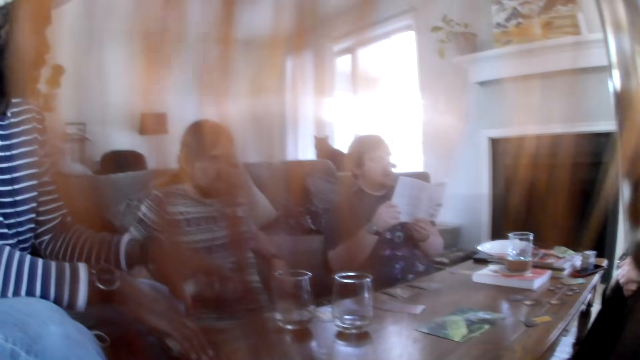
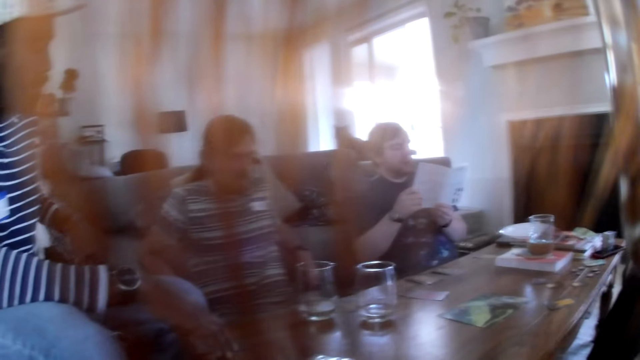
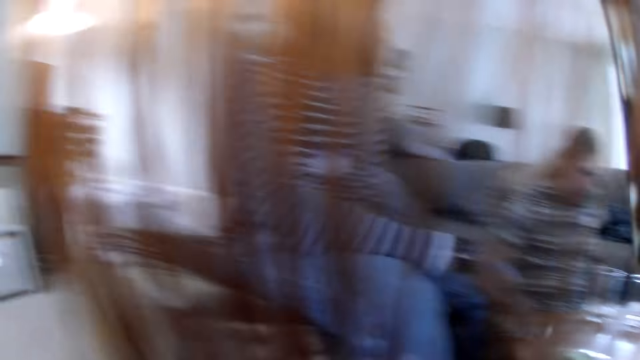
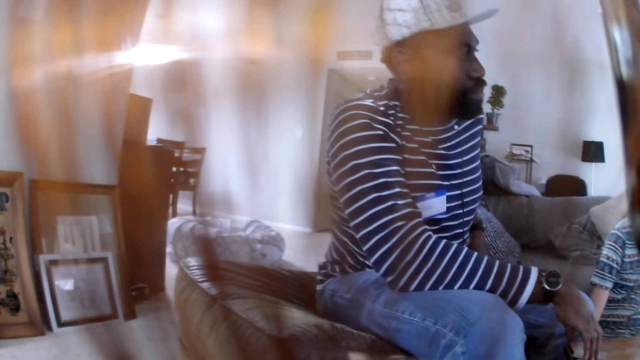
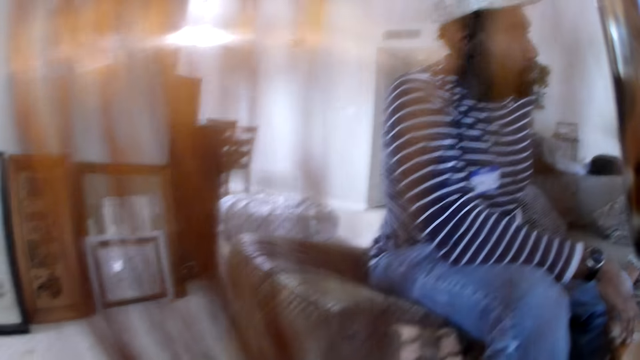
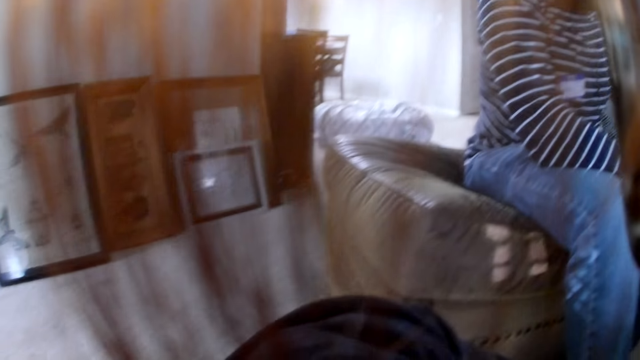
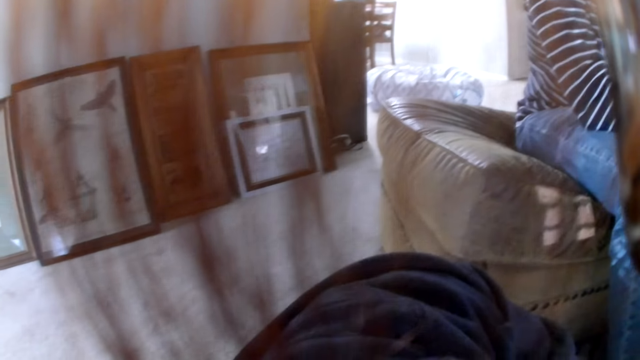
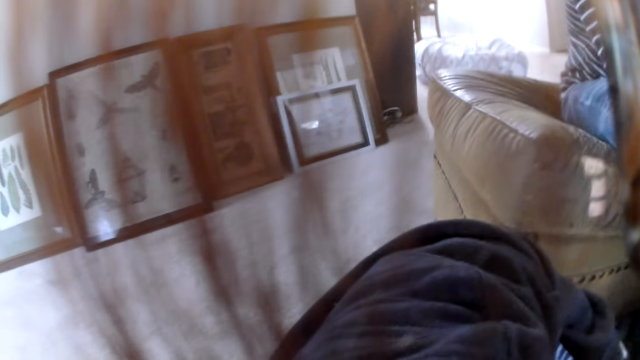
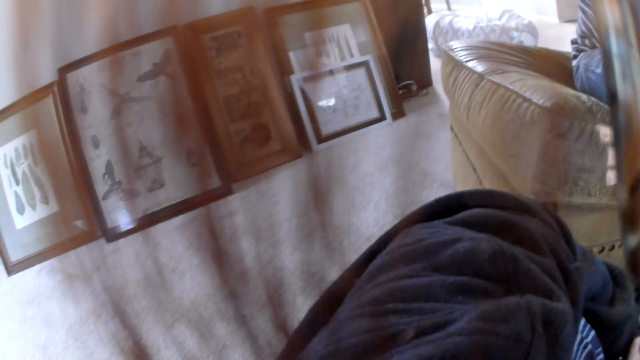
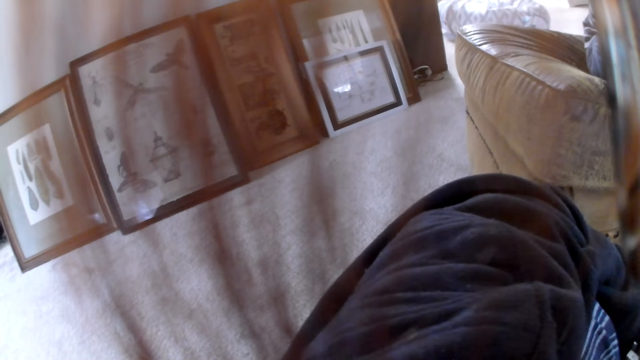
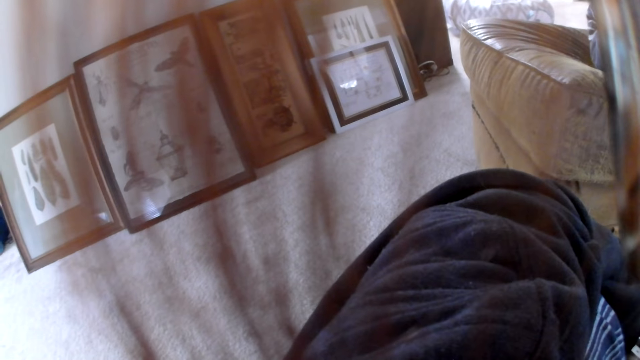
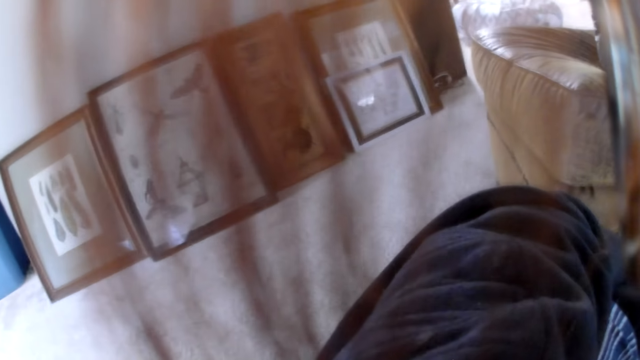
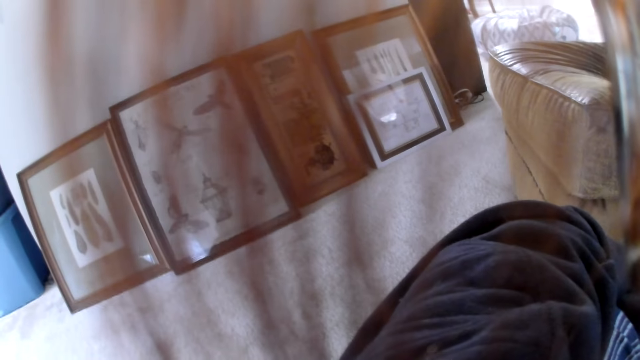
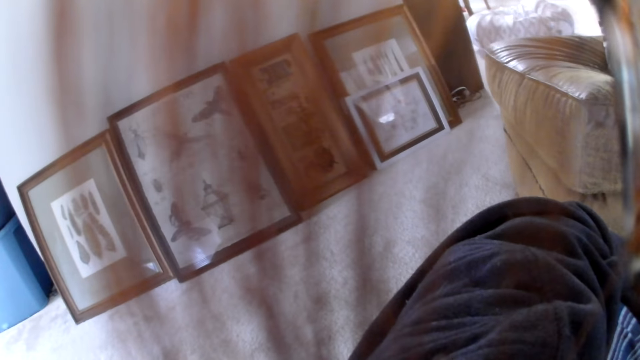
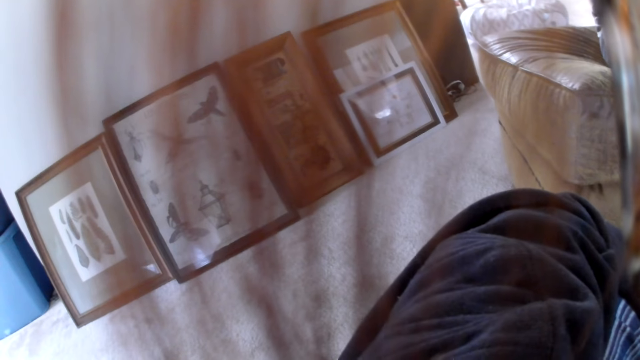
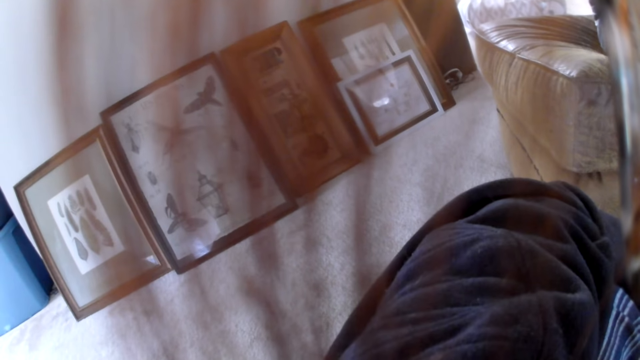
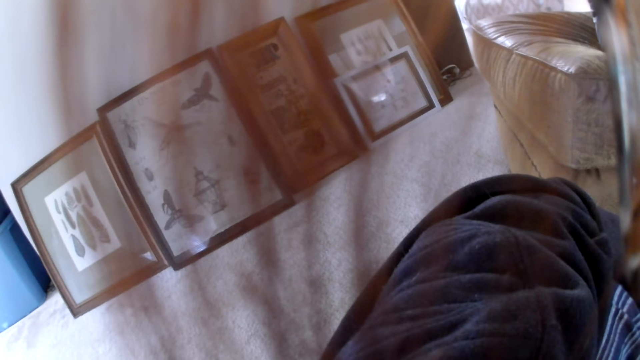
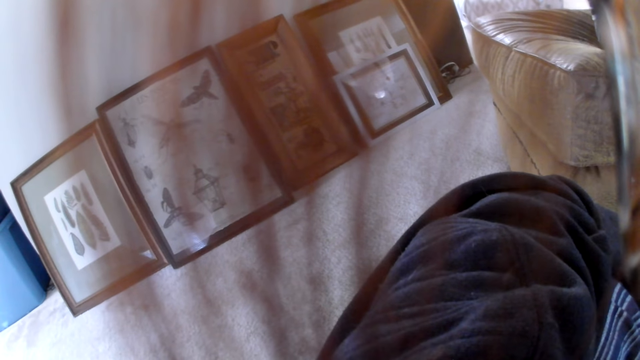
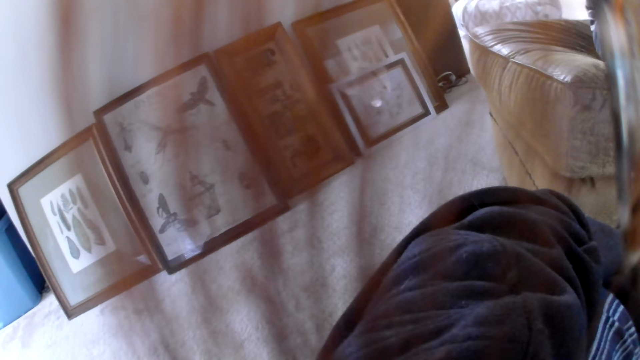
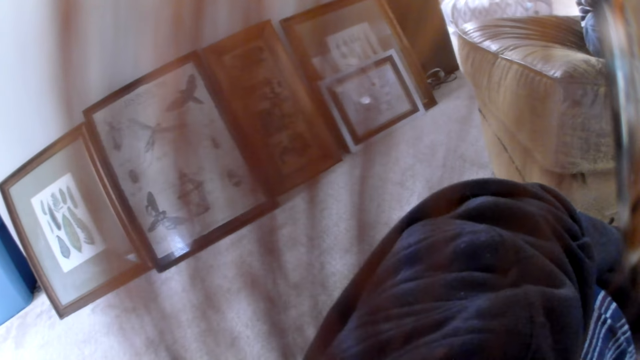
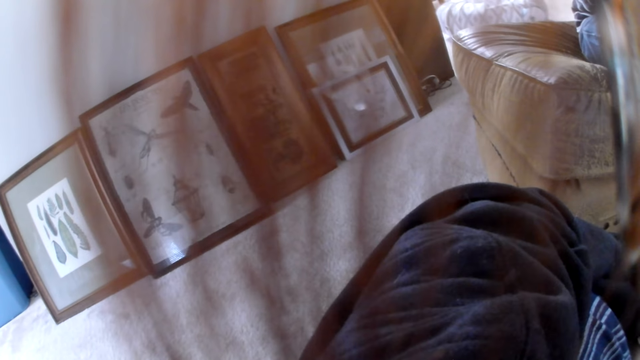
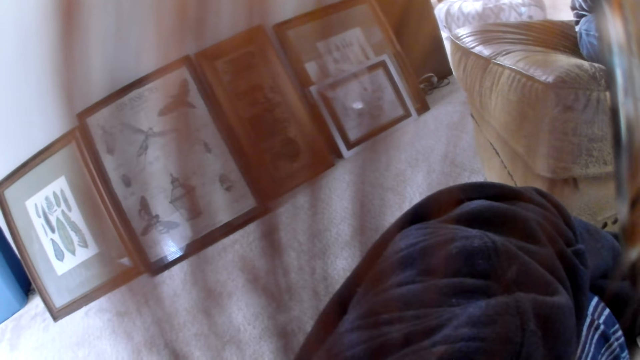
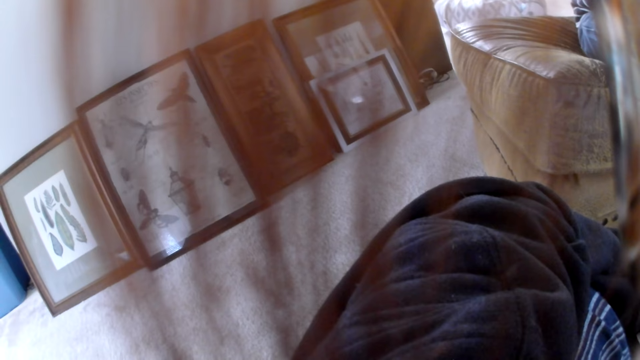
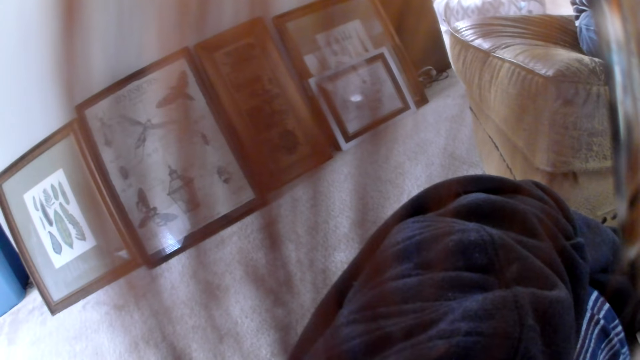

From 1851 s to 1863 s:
The camera wearer looks around. They stare at the paintings.

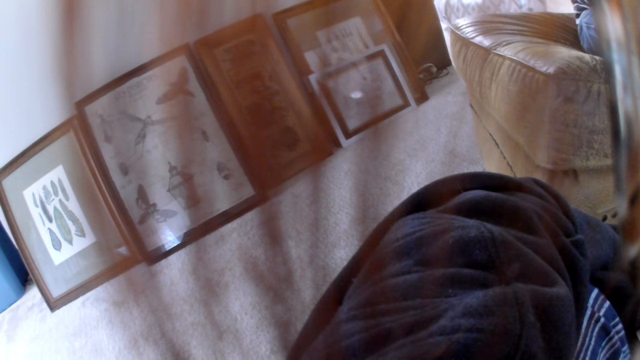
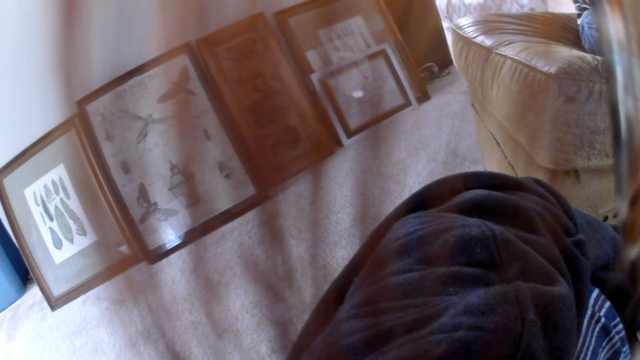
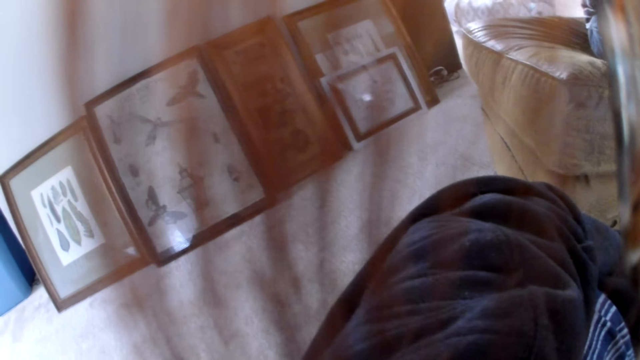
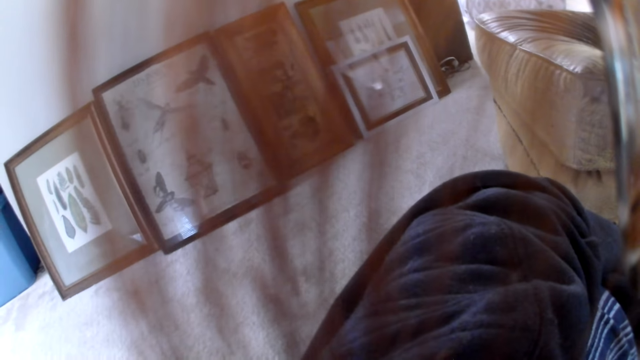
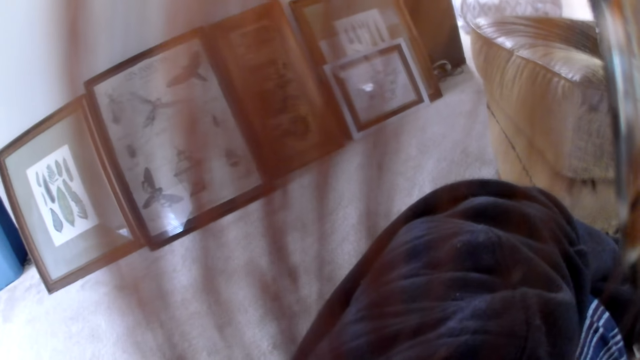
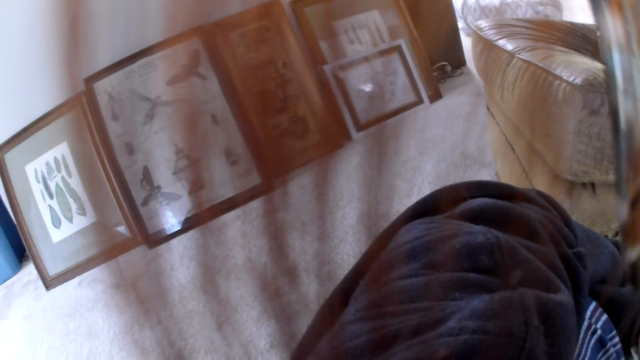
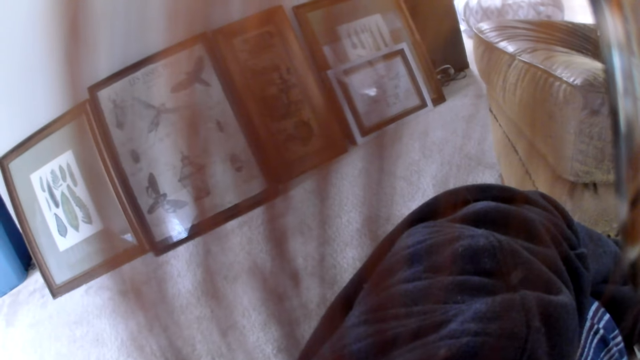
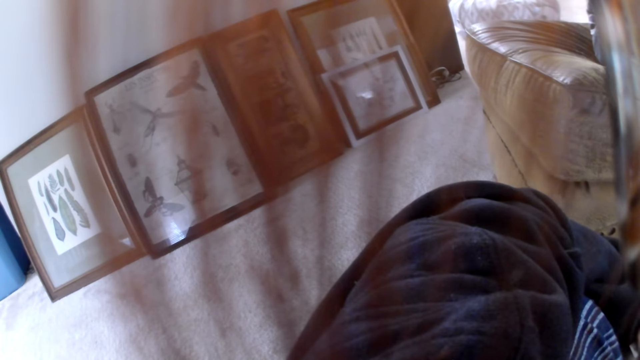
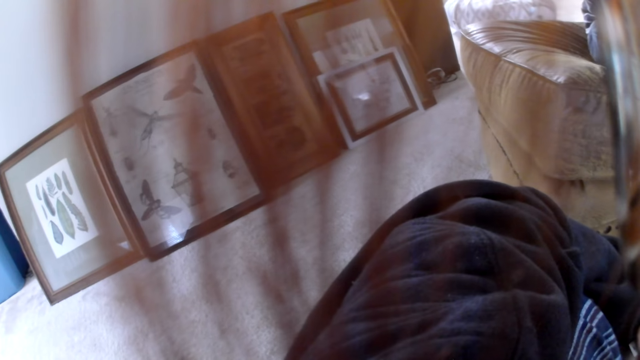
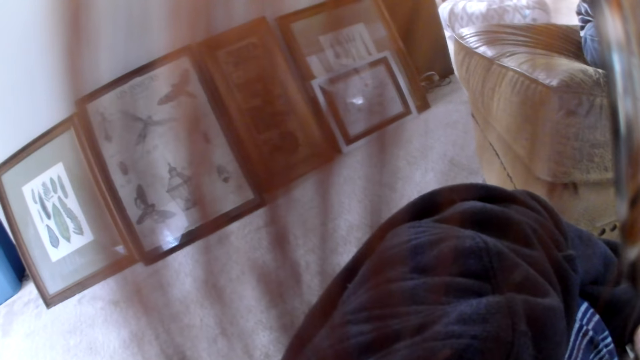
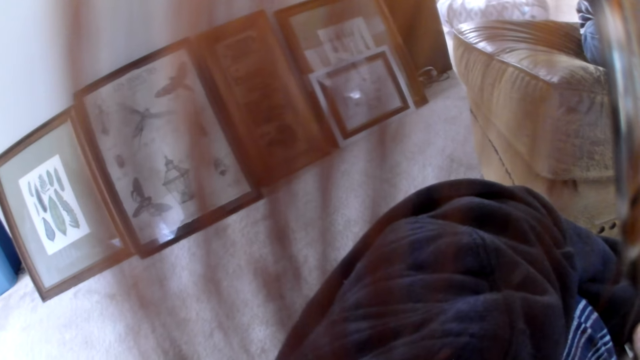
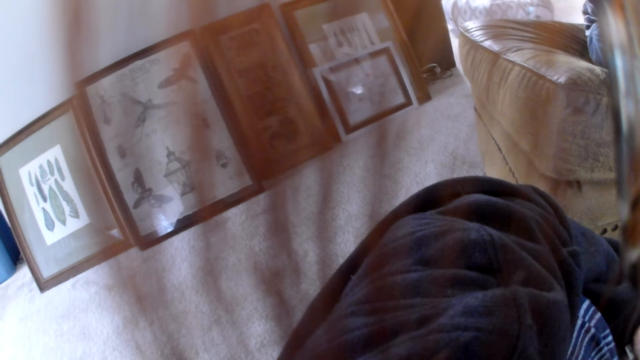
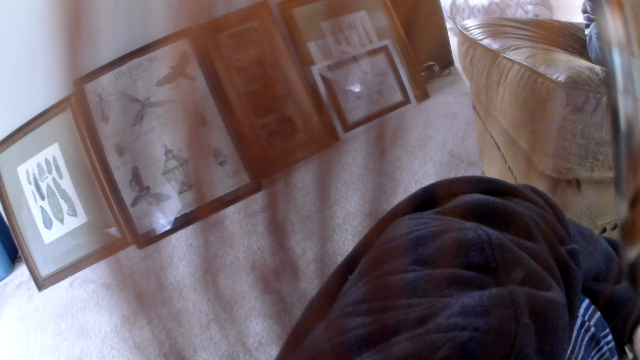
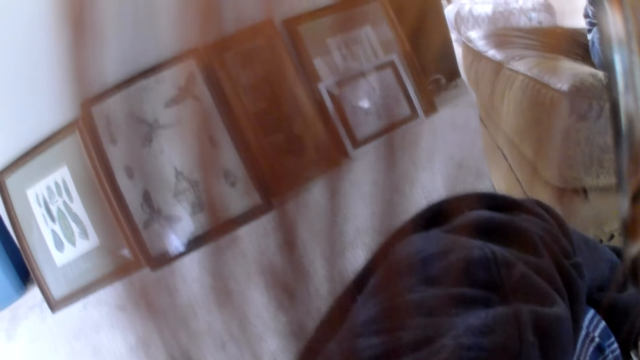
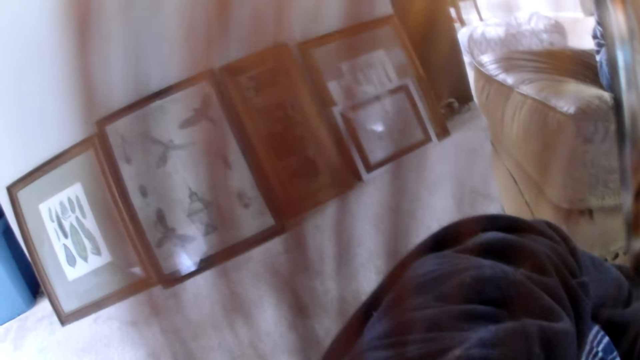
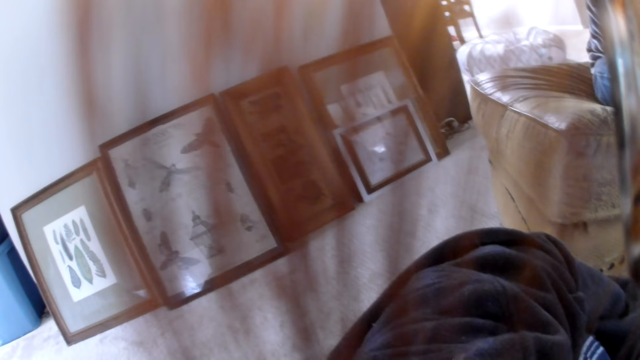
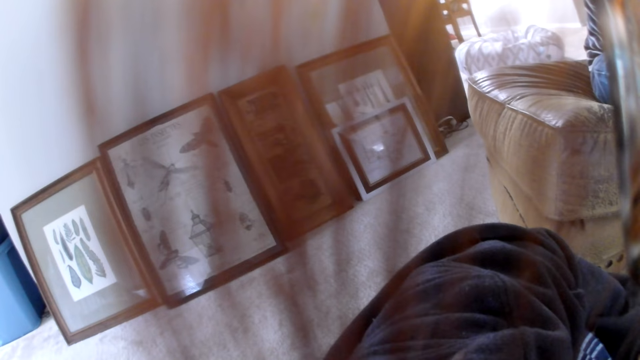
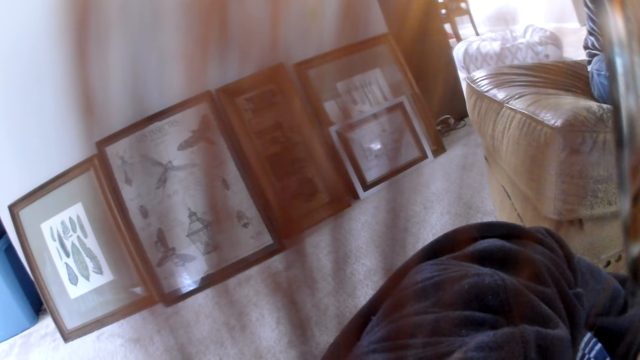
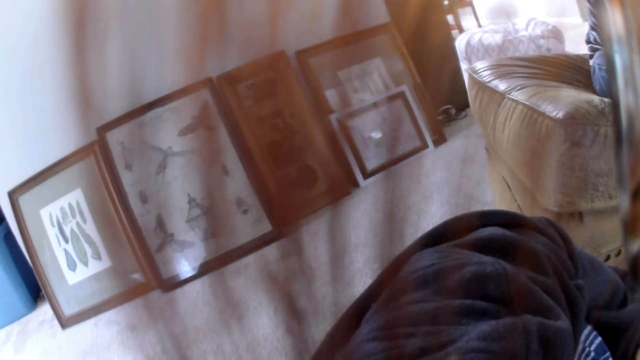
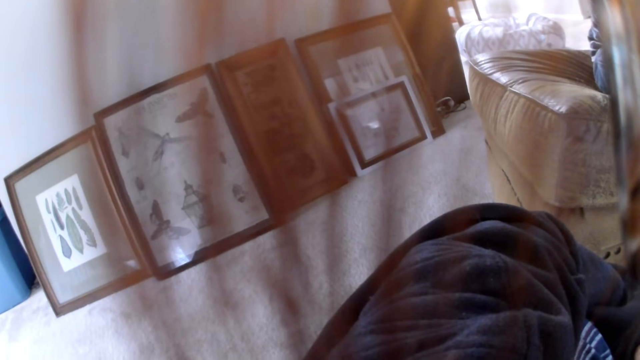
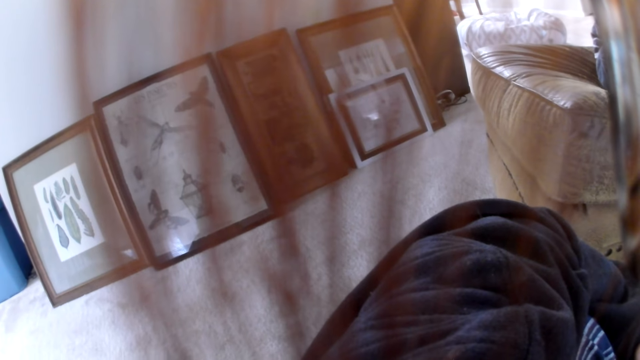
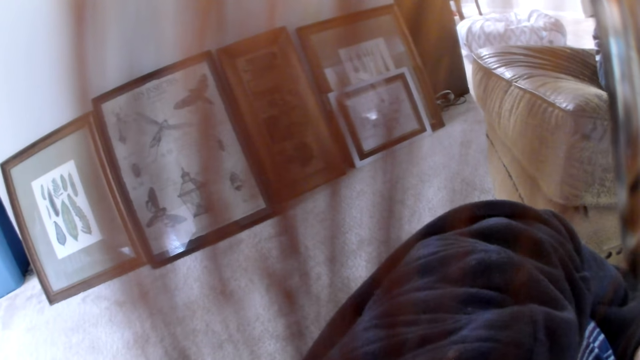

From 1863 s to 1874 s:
The camera wearer stares at the paintings.
